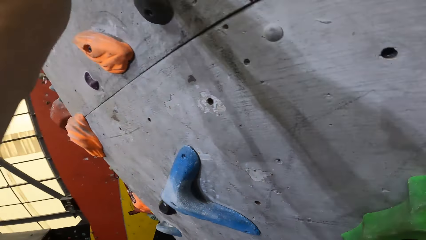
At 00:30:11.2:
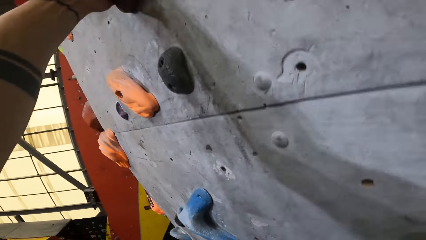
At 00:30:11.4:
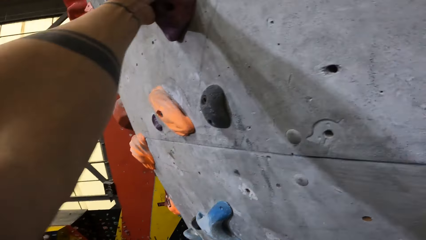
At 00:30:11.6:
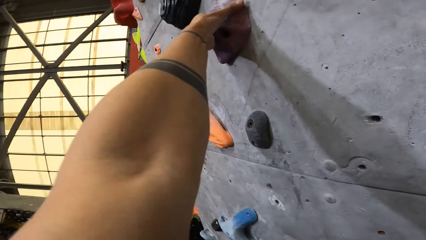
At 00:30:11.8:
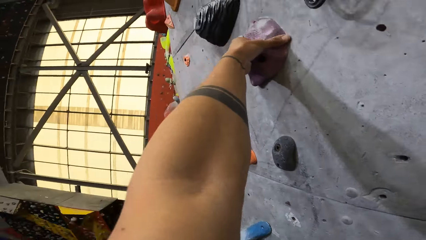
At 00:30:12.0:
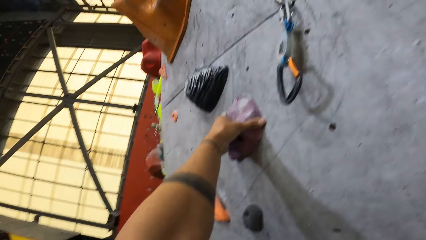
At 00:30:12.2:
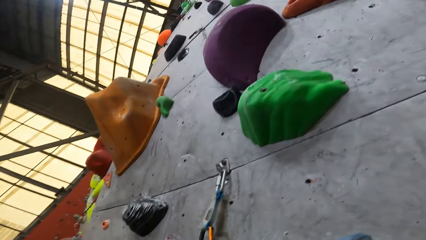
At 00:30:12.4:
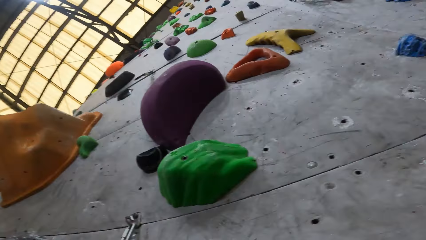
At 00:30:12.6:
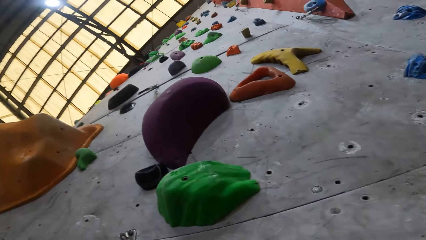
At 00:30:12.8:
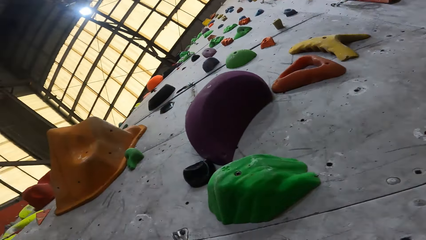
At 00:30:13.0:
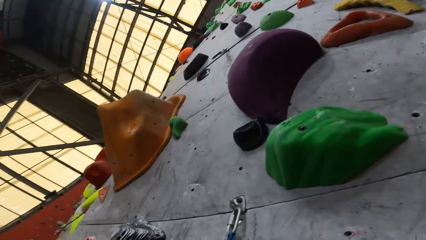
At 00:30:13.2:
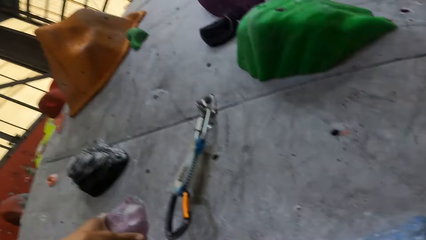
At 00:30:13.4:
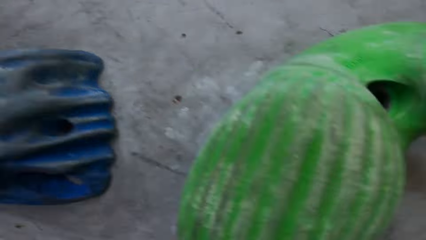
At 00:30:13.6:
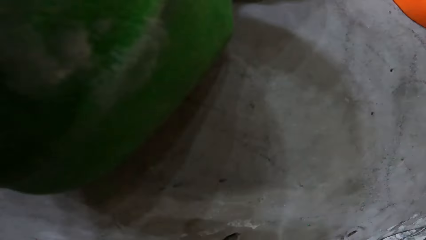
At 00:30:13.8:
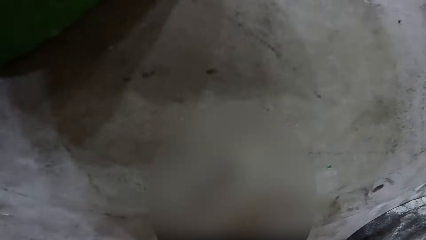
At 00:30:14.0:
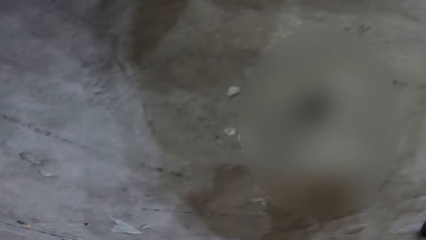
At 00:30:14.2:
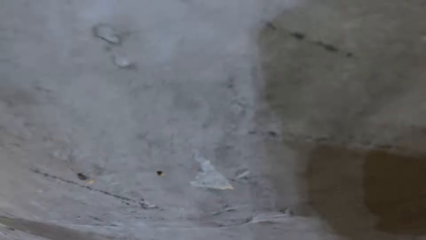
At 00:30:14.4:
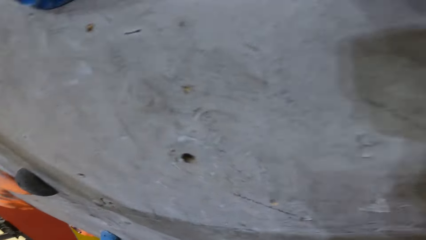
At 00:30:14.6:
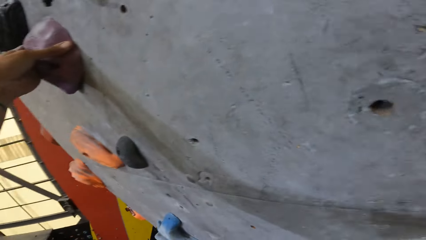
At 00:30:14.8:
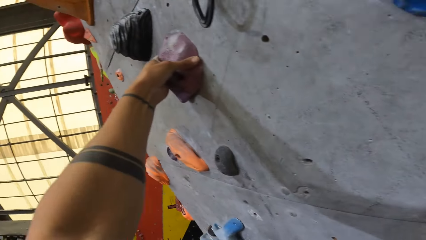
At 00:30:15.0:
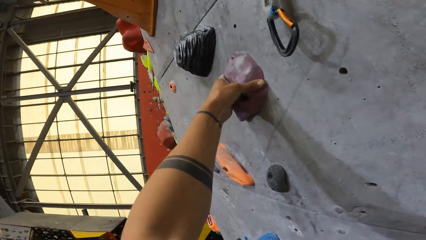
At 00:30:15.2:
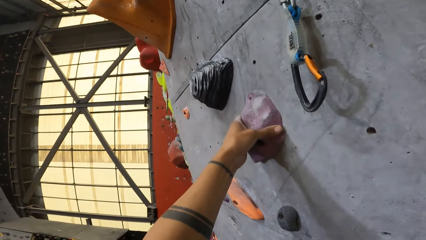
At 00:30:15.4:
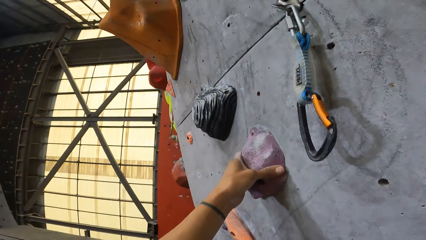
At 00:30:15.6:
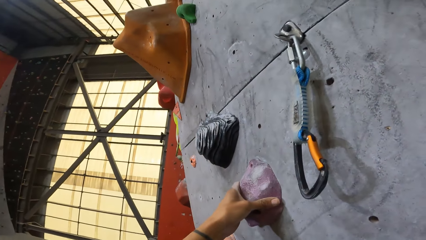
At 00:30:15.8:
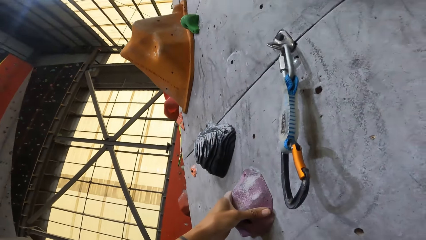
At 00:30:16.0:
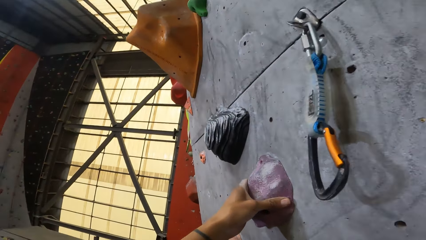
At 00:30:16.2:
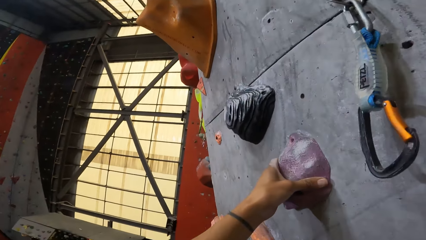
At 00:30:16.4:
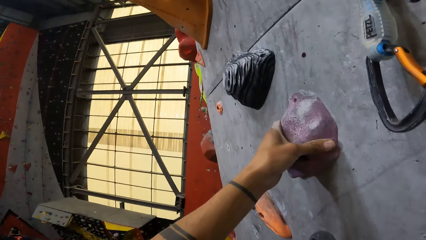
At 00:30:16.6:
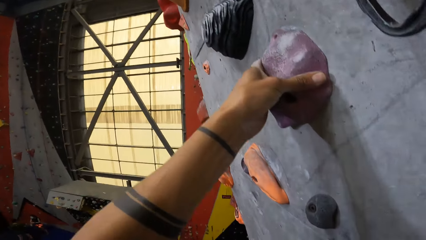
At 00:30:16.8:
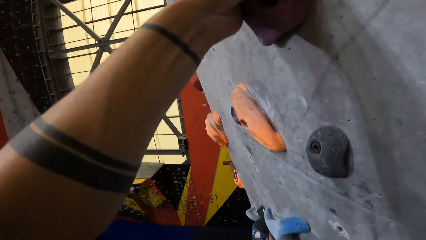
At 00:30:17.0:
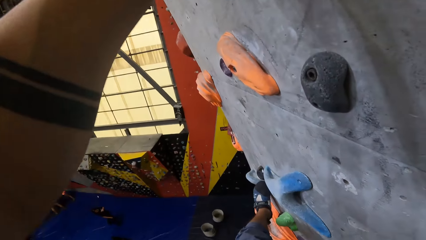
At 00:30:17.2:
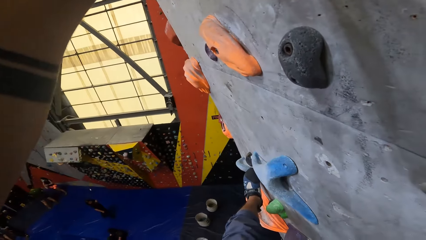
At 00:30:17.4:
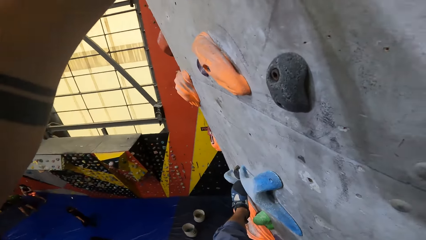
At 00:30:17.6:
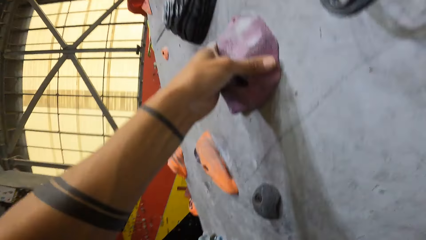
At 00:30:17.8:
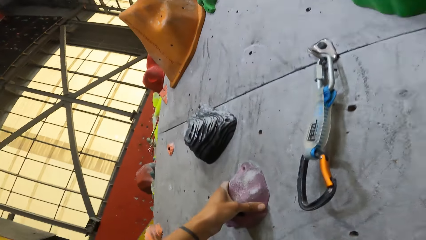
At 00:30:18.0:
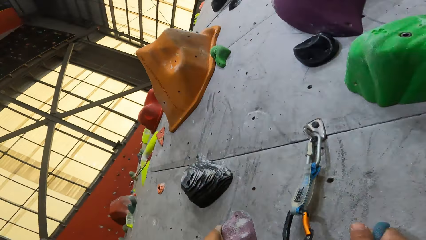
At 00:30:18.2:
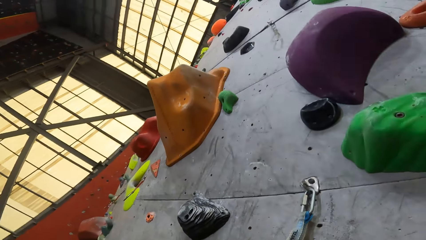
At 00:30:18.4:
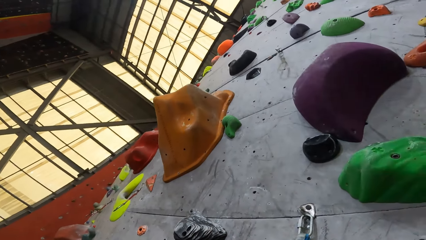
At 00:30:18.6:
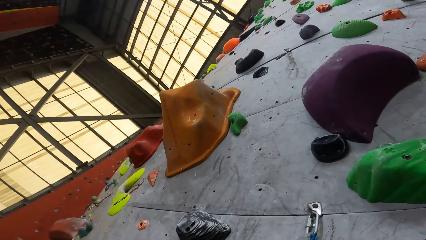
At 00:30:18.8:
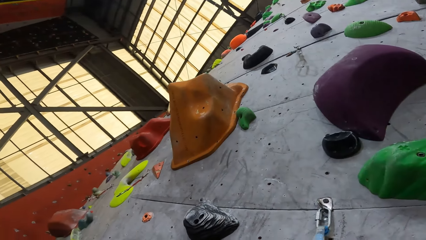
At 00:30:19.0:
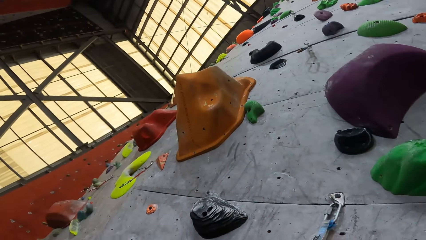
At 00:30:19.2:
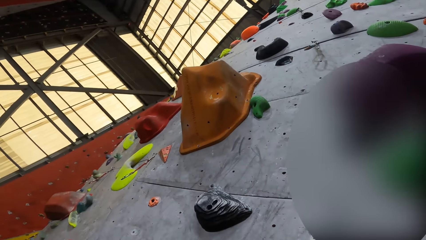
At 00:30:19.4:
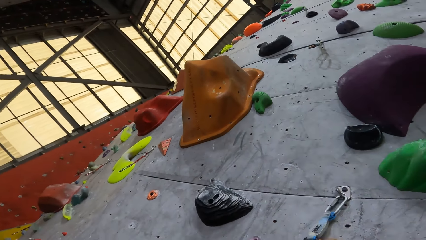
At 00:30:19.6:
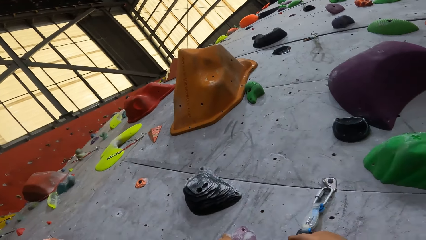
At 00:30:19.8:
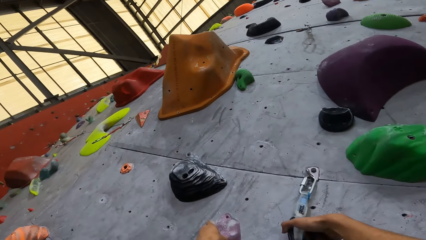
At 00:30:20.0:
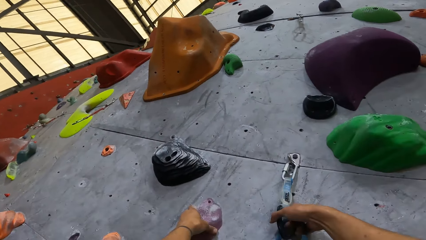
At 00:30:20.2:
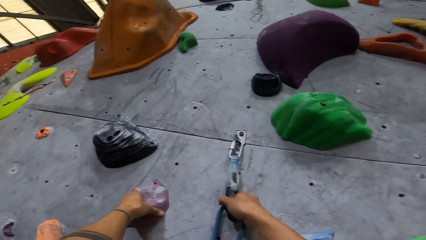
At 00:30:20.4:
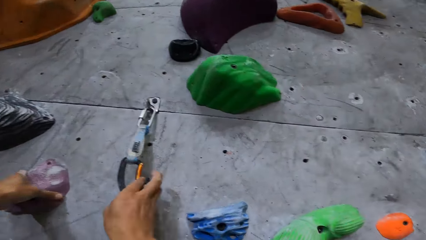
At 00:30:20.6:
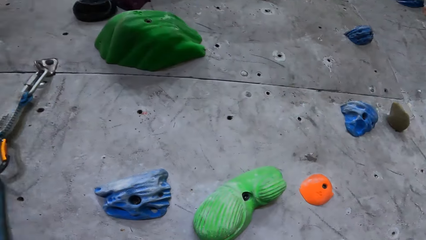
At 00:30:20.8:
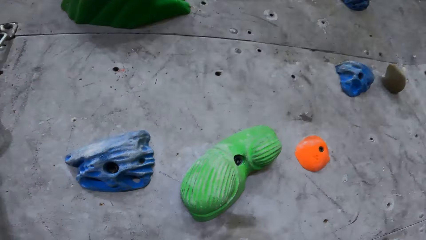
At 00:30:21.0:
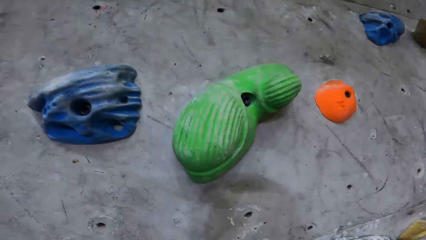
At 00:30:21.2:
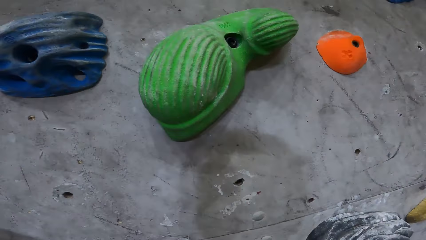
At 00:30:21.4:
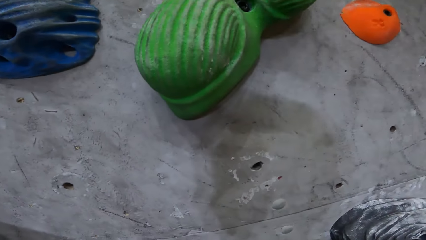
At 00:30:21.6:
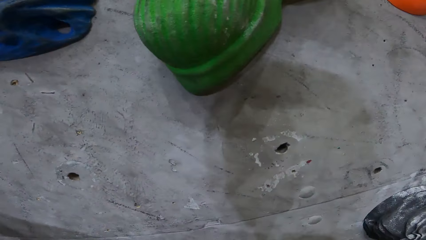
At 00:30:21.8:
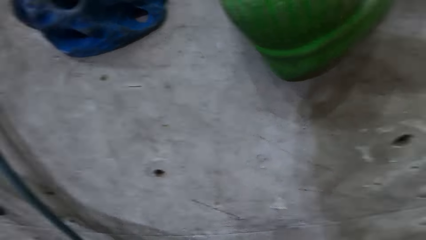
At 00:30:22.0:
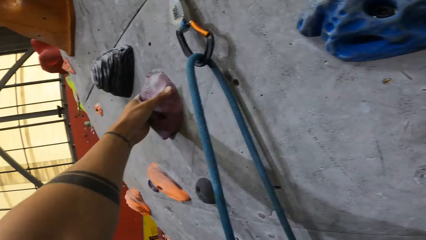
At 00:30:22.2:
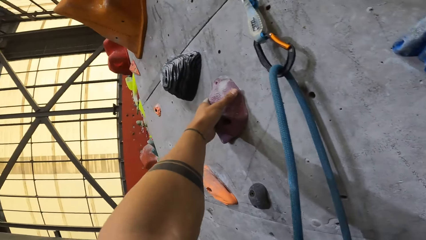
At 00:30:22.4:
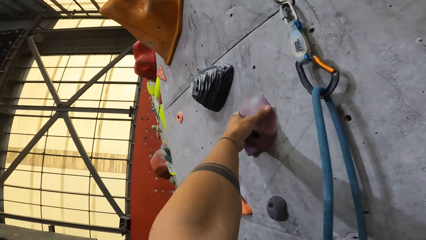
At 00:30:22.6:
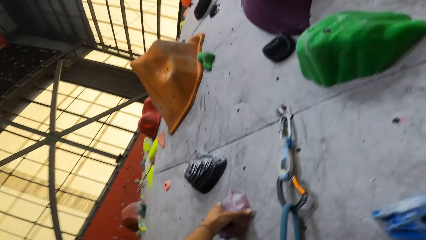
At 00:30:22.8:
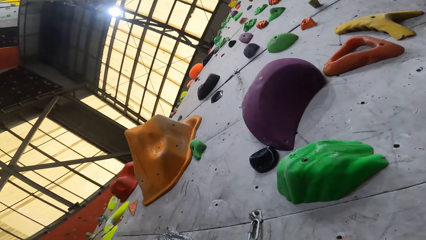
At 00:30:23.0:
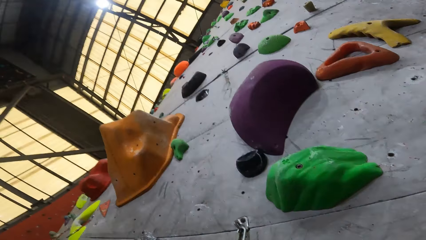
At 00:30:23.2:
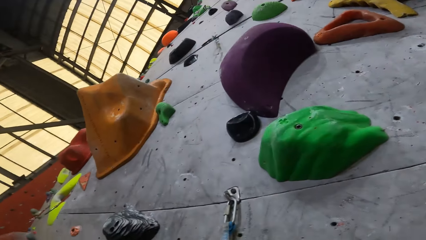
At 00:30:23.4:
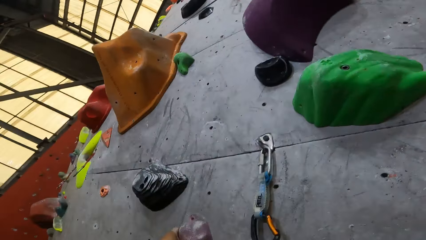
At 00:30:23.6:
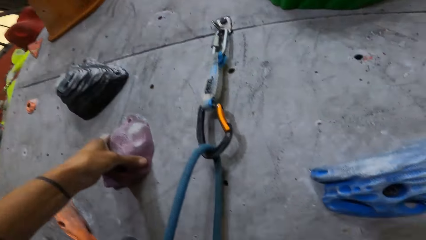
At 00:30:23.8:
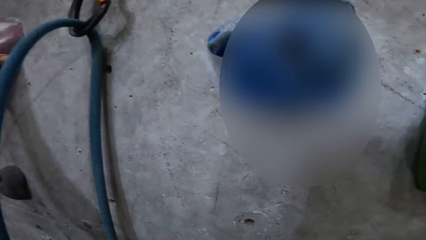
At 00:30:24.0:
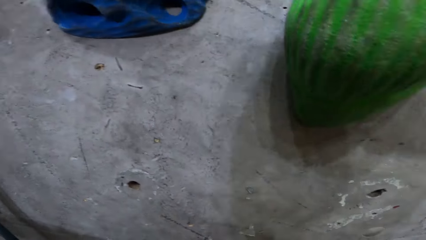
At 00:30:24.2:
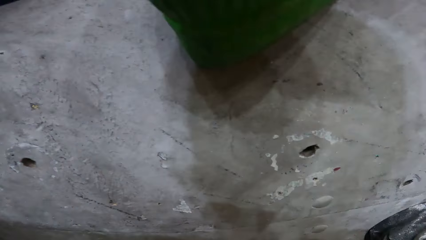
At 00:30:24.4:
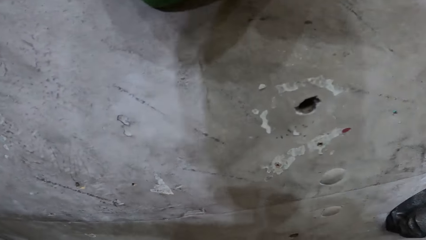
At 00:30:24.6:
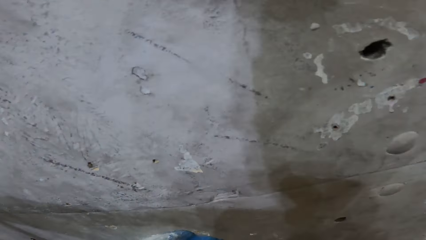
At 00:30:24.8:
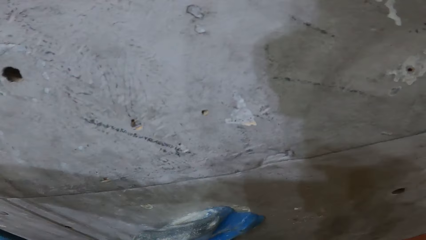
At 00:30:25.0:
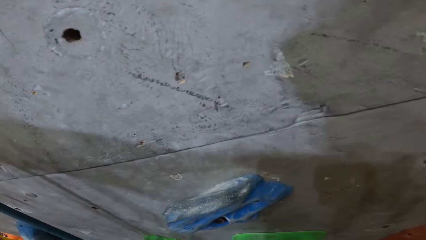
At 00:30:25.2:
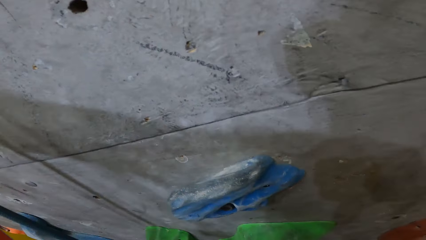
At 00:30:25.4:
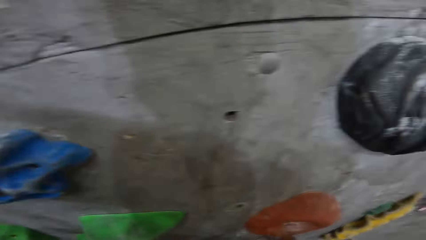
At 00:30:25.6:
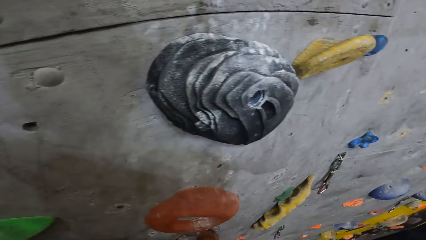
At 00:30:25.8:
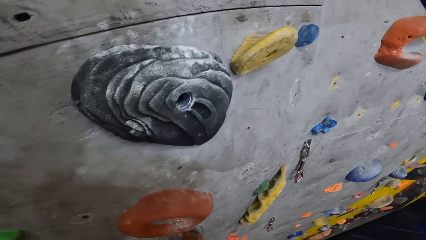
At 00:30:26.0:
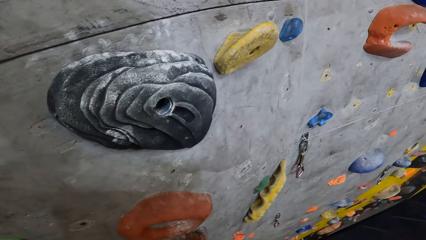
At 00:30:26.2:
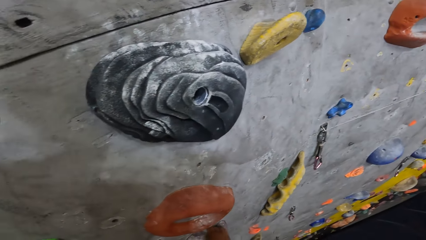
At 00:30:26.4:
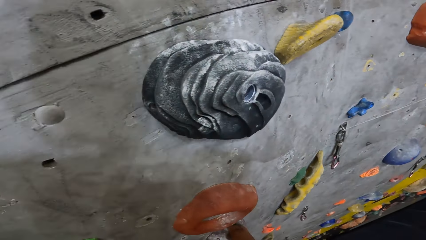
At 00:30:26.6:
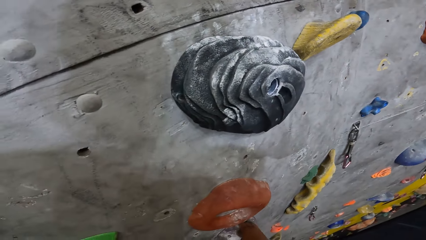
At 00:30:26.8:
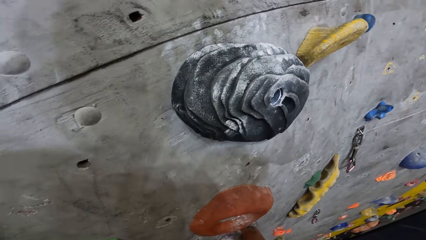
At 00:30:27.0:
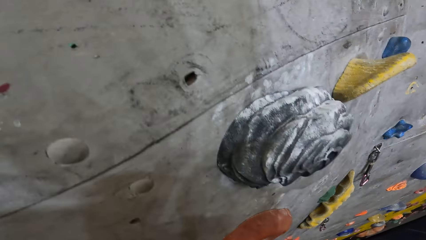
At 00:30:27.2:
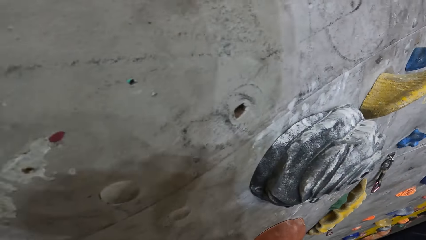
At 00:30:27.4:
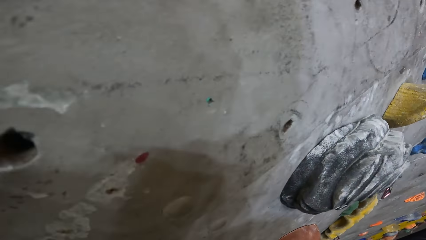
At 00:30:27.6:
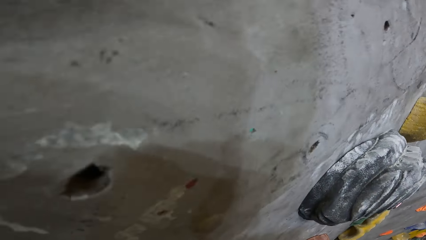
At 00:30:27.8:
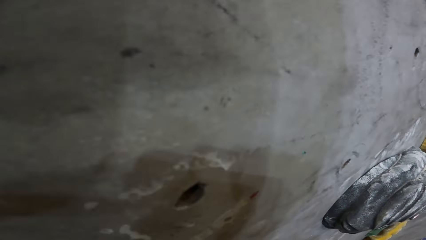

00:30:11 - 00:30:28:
The camera wearer holds a holder with his hand.
